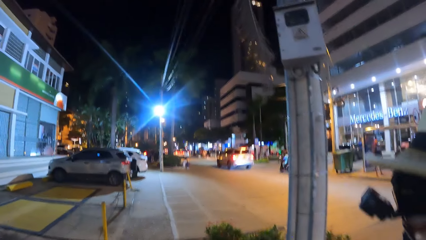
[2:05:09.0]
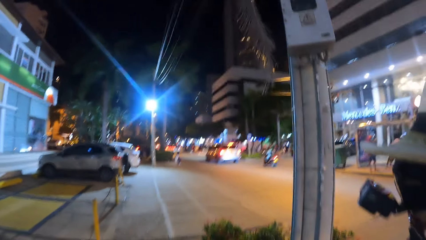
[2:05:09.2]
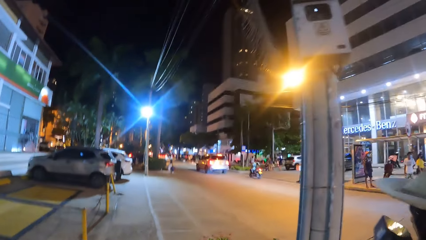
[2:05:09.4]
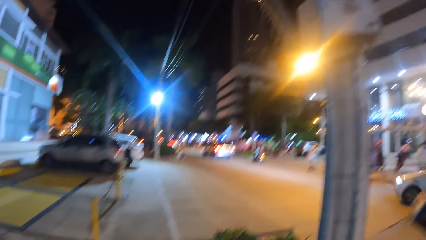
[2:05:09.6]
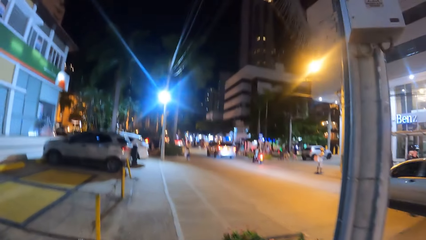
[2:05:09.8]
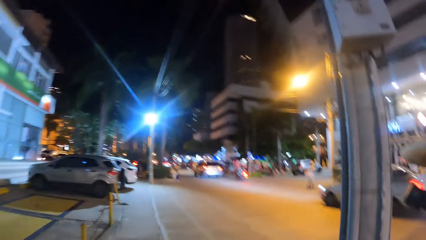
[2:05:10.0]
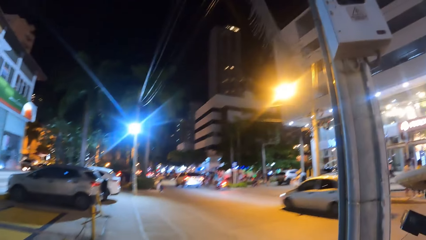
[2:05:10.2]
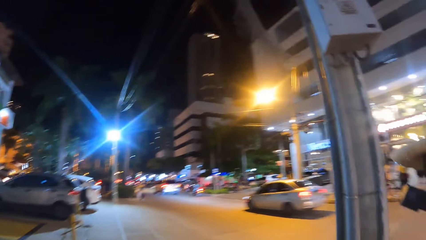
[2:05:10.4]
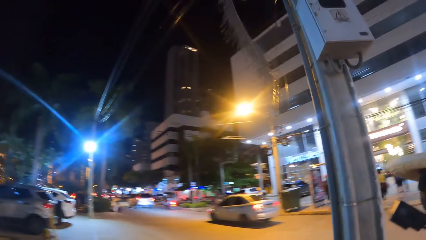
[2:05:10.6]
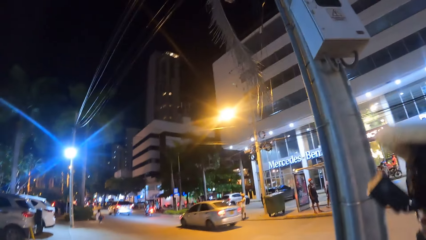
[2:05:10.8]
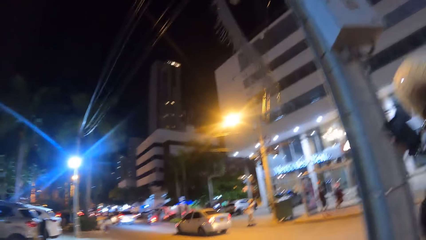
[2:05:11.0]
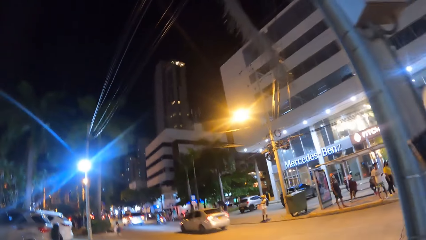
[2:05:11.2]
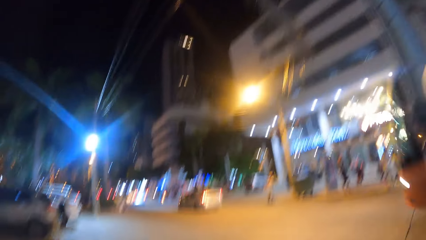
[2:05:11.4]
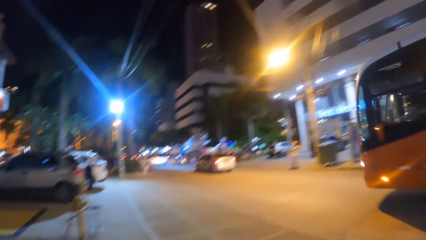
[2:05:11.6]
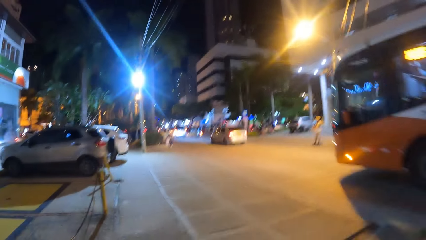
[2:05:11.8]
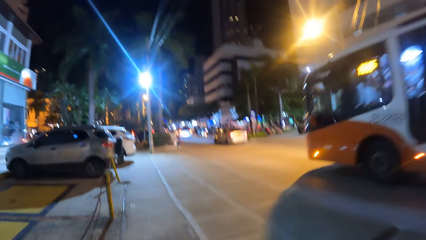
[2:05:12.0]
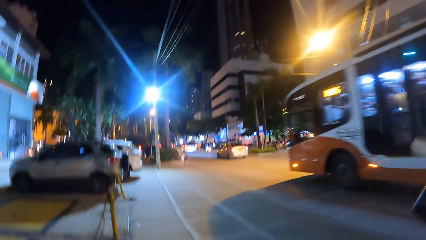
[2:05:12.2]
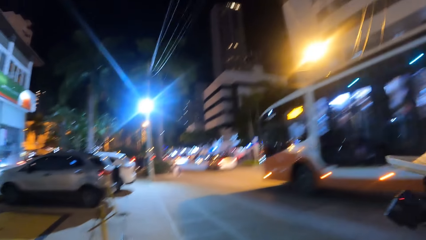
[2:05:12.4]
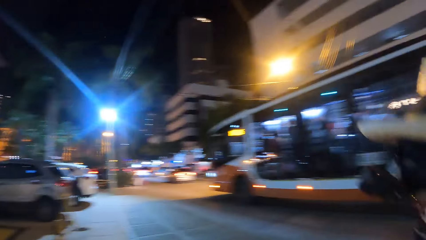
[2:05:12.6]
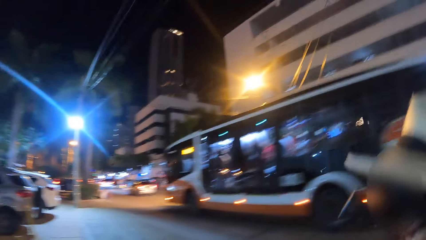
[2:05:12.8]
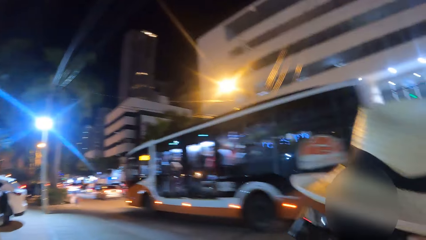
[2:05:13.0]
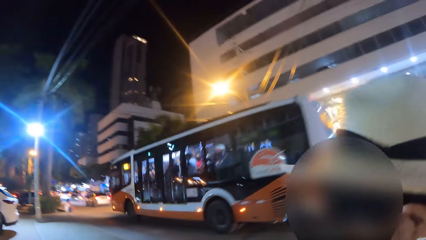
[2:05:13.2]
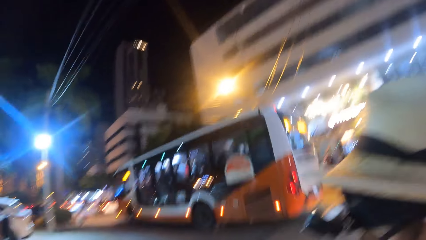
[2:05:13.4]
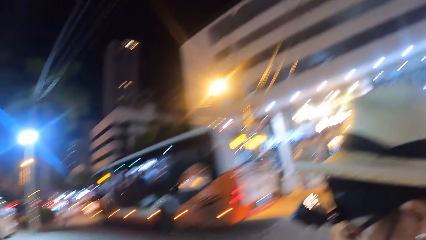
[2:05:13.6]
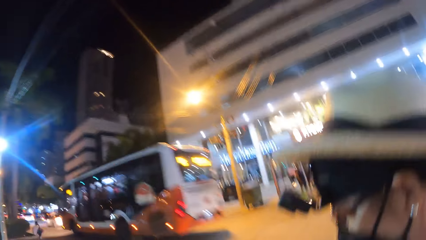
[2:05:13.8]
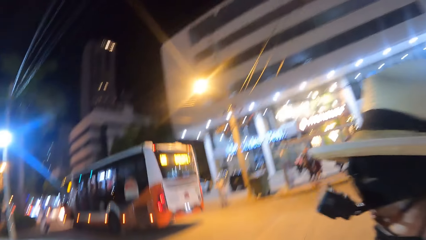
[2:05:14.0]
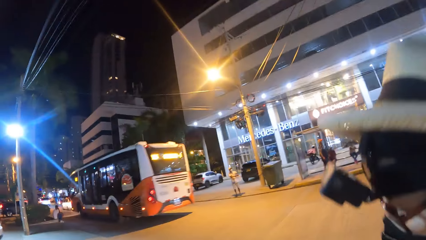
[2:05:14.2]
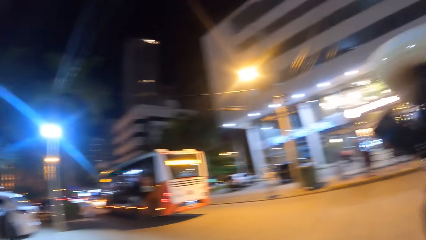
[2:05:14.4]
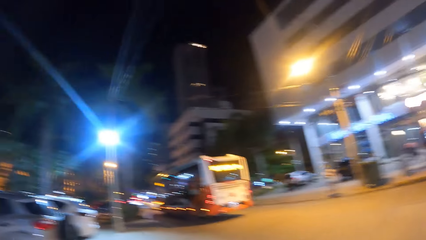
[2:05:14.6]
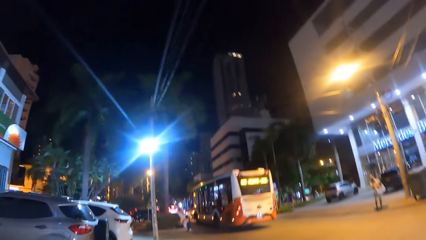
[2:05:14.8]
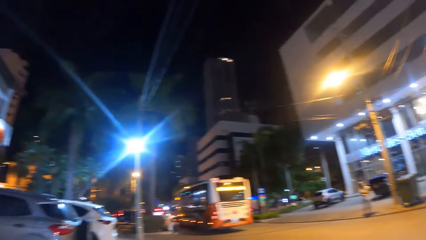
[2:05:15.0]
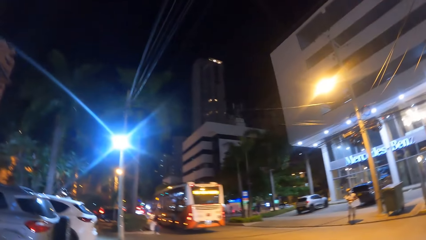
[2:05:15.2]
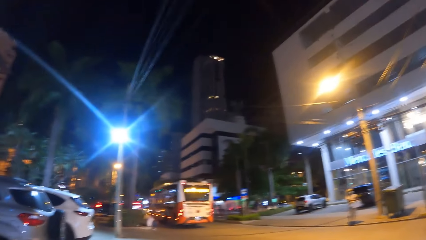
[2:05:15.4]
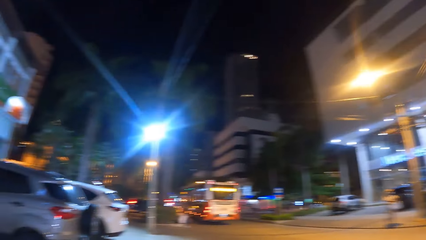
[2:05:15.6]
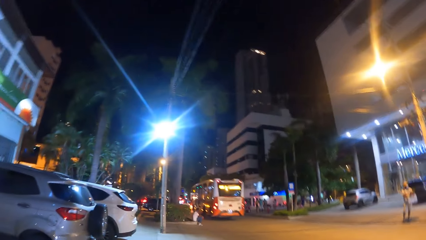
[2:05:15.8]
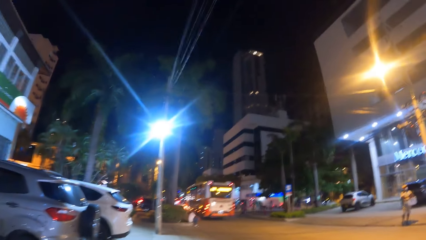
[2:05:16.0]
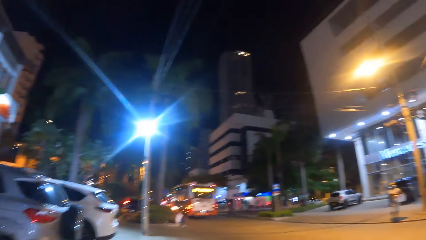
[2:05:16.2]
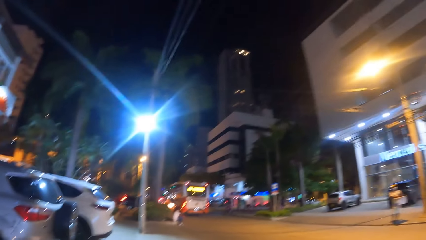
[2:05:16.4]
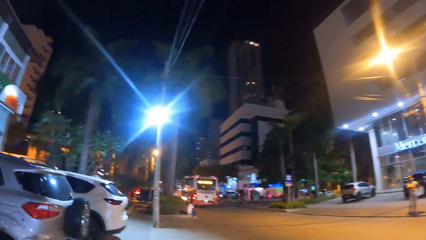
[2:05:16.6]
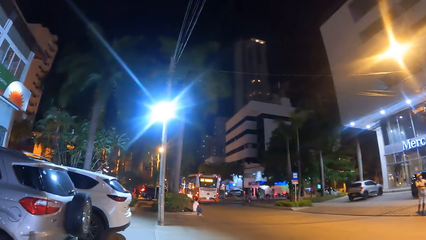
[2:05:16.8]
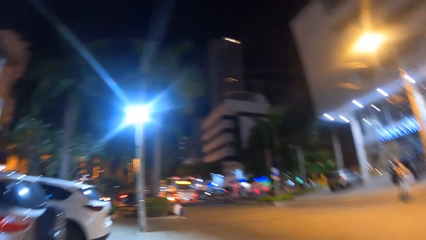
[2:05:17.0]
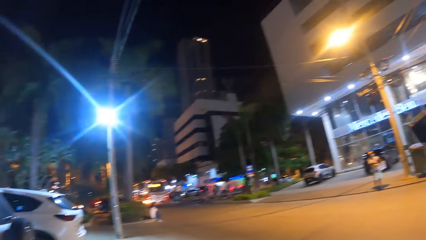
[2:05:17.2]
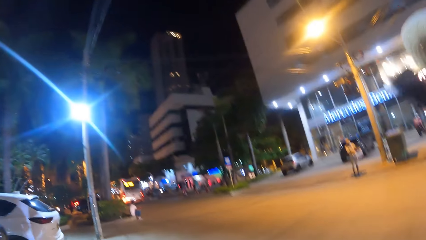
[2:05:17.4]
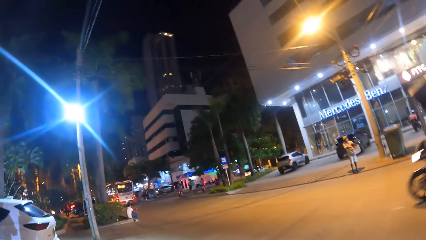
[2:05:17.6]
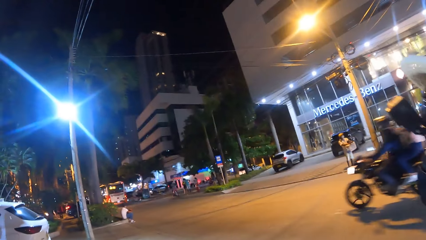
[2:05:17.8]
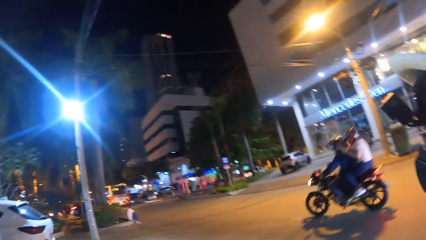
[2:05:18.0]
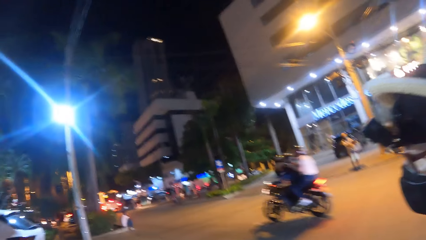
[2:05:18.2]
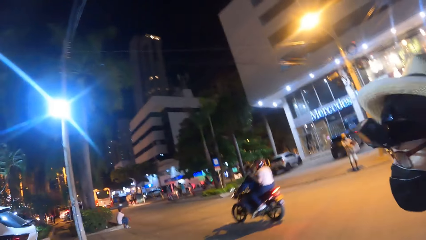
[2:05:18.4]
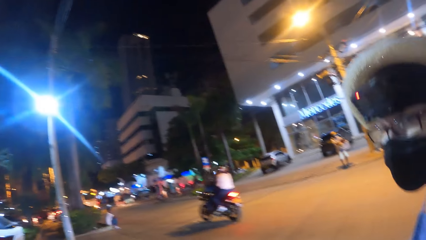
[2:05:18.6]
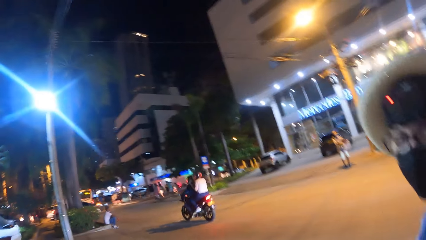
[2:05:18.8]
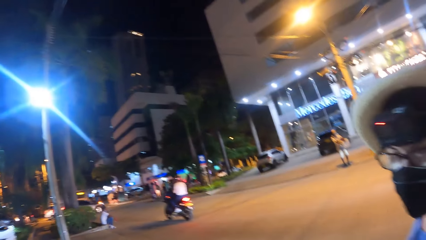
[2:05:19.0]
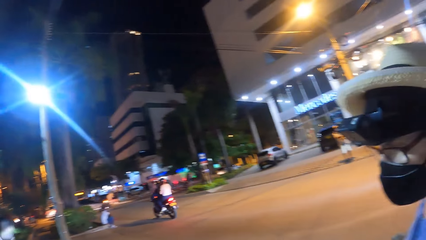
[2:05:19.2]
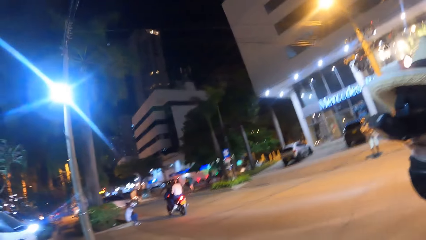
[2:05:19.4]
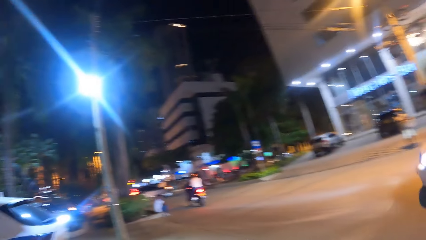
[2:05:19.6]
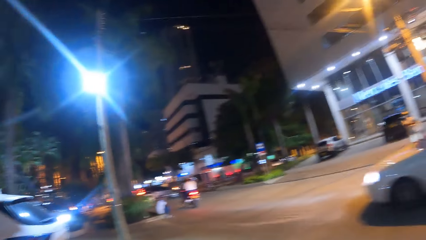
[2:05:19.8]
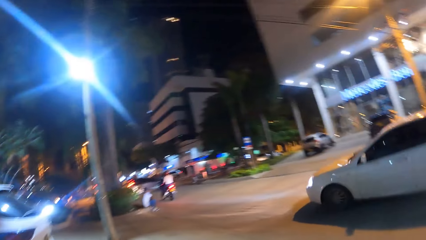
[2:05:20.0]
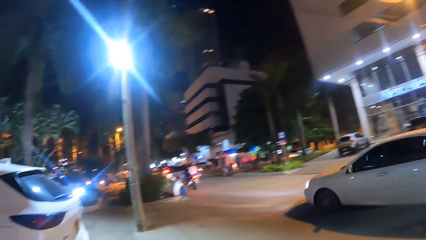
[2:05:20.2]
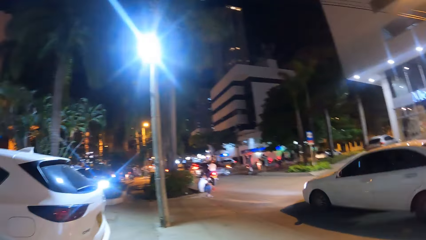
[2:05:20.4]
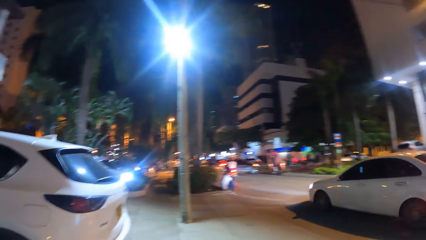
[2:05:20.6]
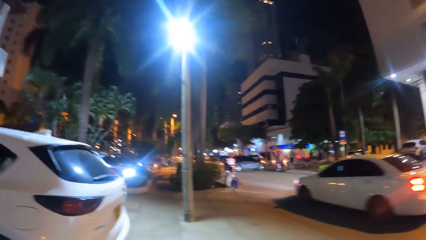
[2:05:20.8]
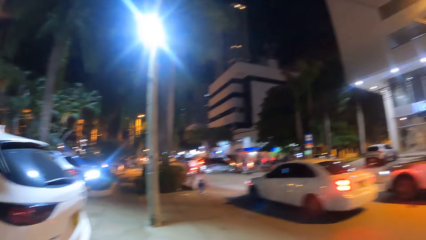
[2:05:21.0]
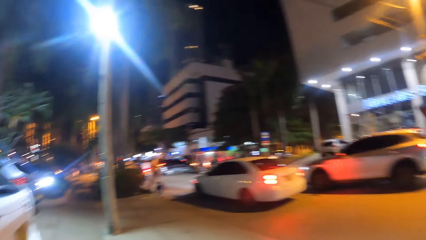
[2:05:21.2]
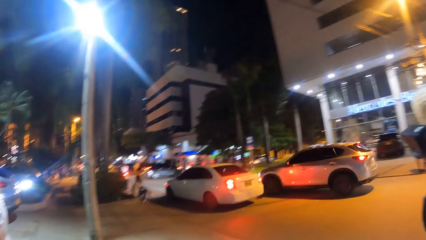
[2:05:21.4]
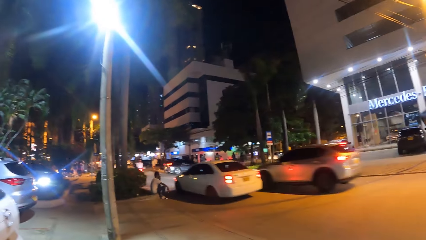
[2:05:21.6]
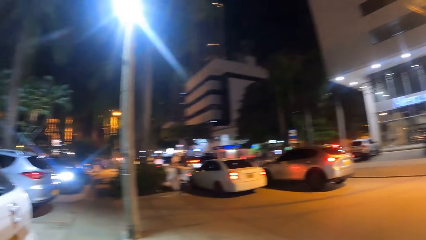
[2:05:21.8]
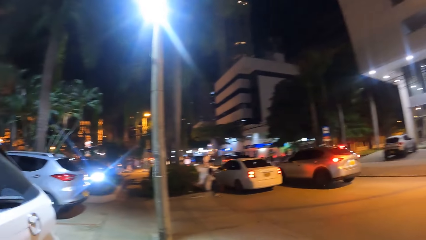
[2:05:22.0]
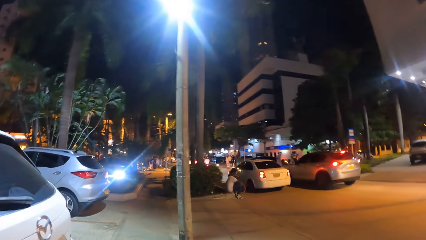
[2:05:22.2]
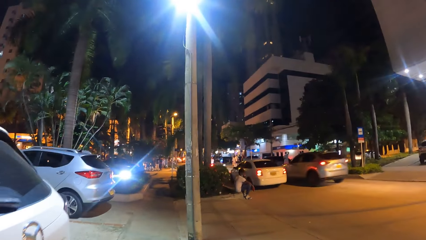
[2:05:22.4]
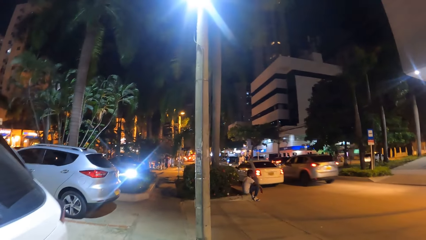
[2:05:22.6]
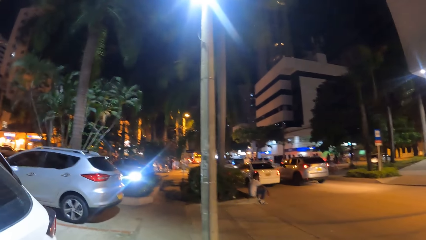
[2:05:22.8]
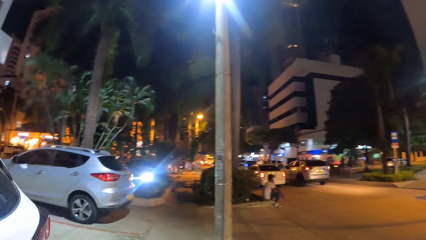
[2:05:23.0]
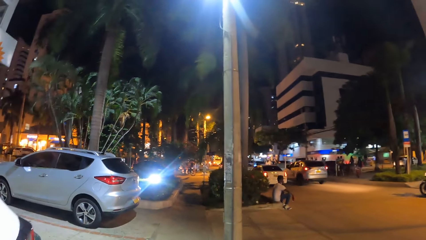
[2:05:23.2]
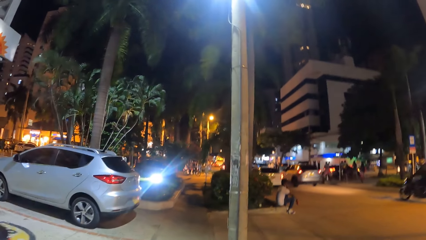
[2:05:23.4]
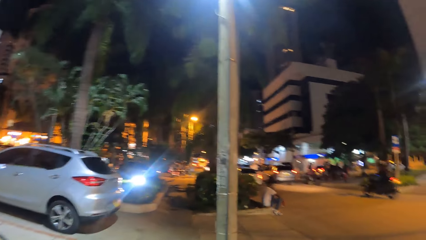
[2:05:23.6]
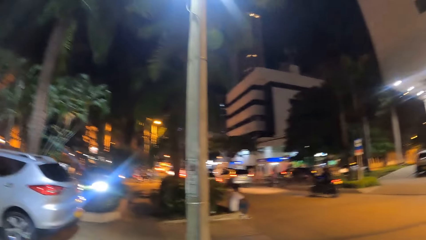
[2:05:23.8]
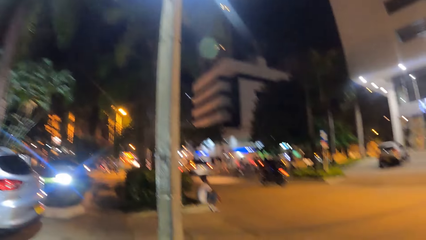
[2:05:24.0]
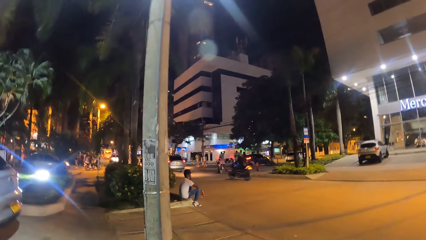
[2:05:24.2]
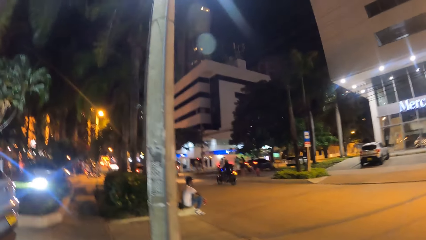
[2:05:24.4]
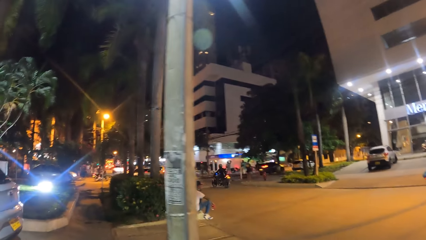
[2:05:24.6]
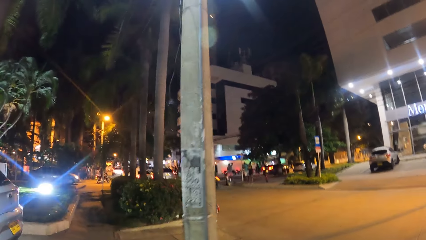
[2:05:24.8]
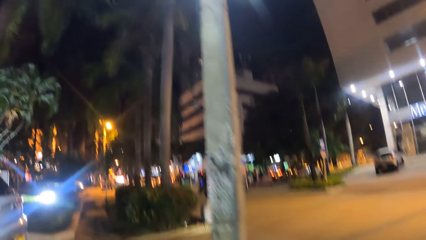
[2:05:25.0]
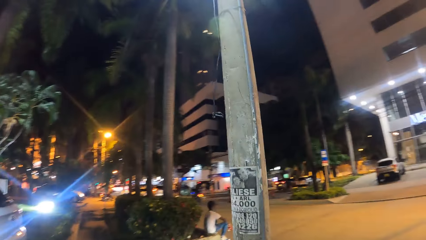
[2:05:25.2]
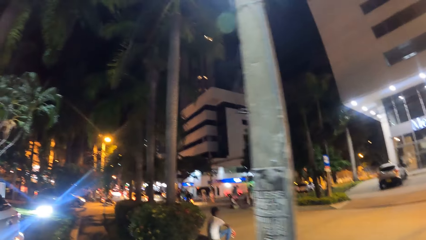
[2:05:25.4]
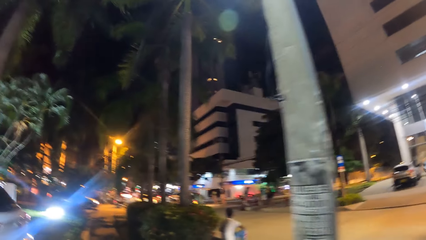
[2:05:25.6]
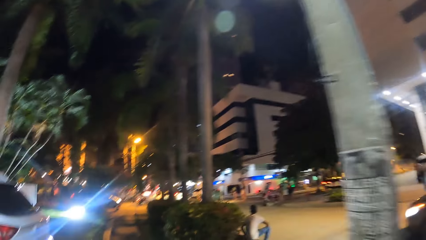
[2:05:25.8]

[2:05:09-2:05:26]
The camera wearer looks at a lady. They interact with the lady. They walk on the sidewalk. They look at the road. They interact with the lady. They look at the lady. They walk on the sidewalk. They look at the road.
